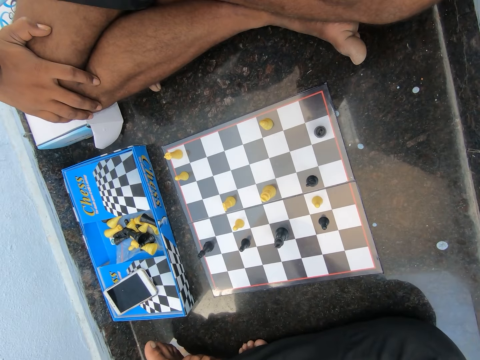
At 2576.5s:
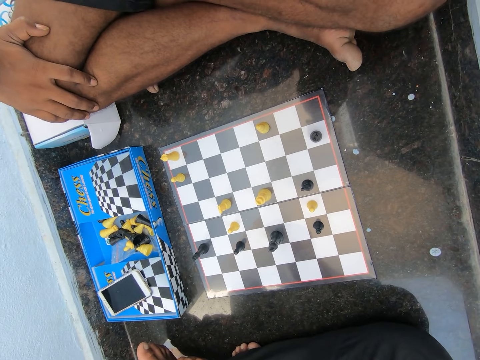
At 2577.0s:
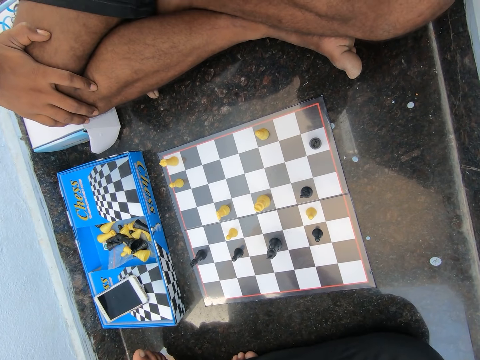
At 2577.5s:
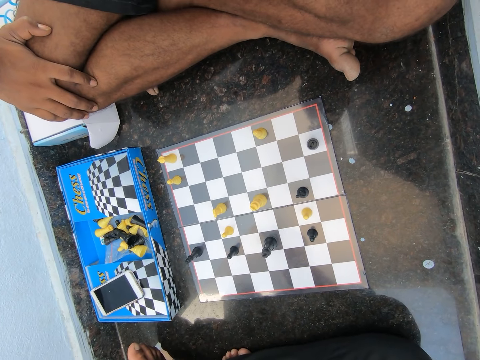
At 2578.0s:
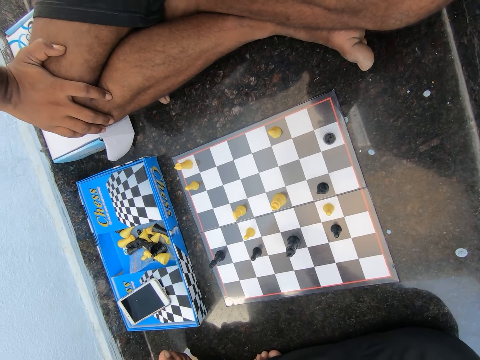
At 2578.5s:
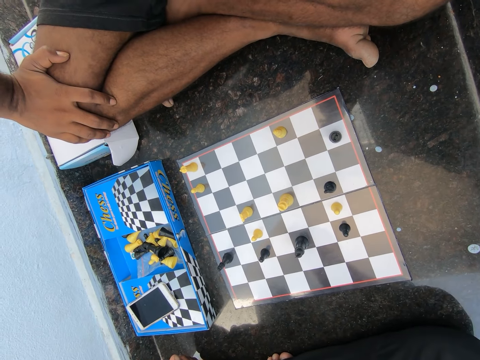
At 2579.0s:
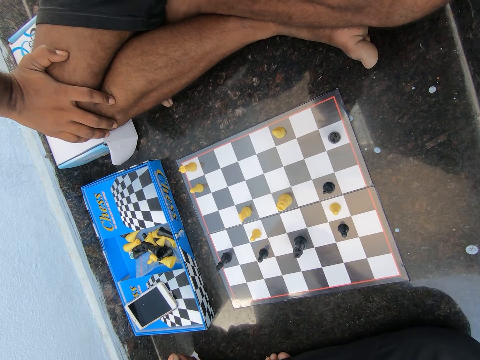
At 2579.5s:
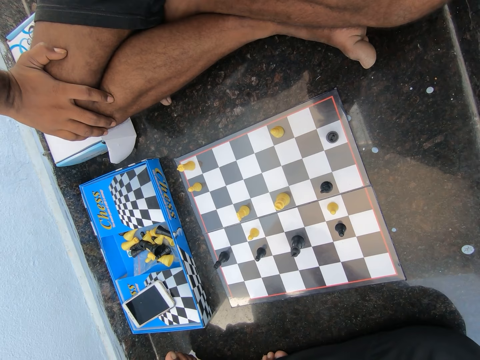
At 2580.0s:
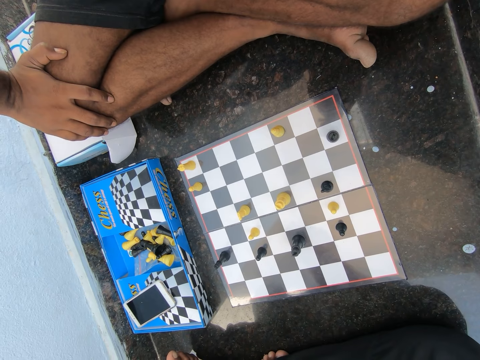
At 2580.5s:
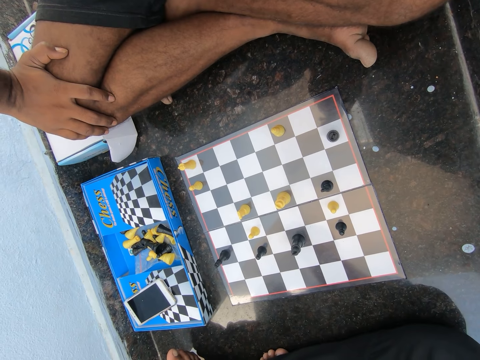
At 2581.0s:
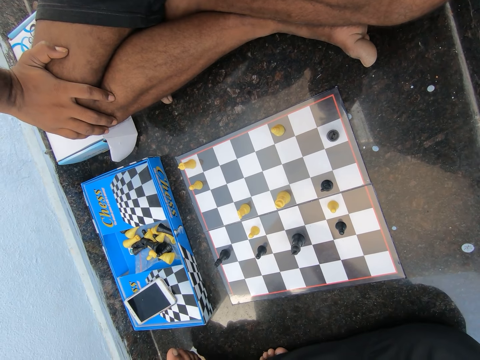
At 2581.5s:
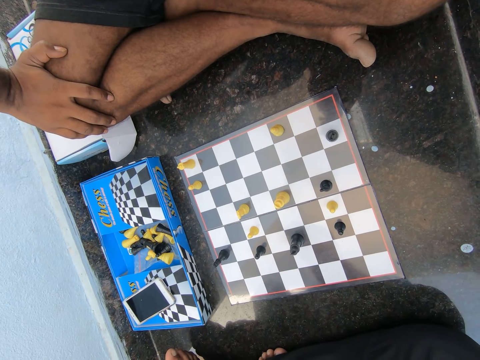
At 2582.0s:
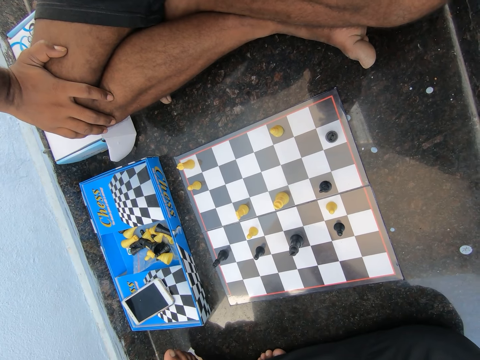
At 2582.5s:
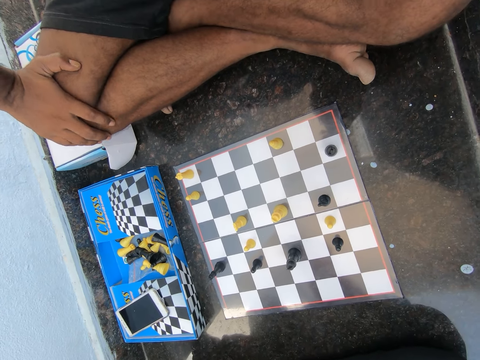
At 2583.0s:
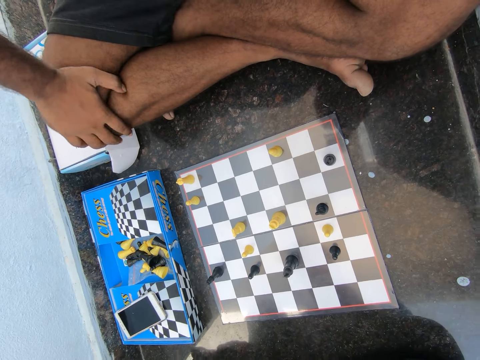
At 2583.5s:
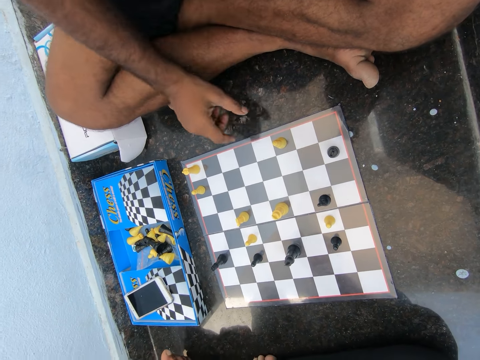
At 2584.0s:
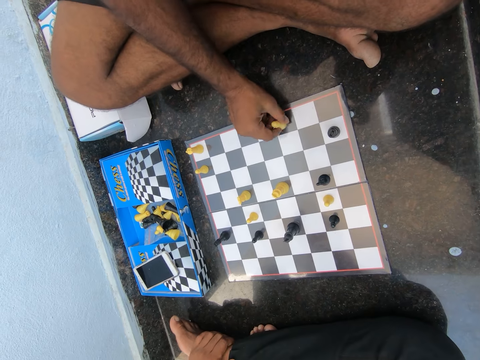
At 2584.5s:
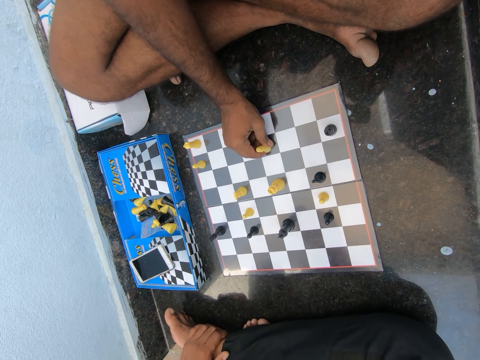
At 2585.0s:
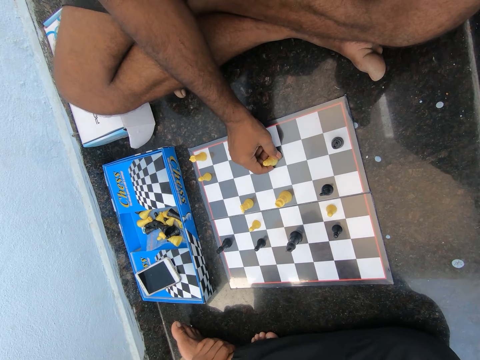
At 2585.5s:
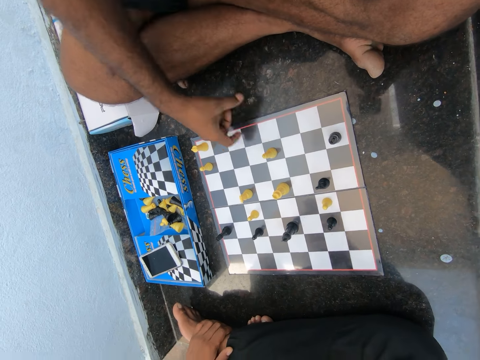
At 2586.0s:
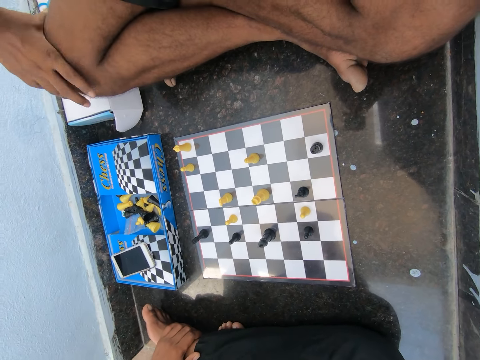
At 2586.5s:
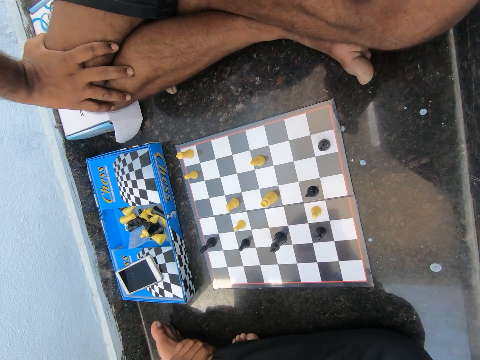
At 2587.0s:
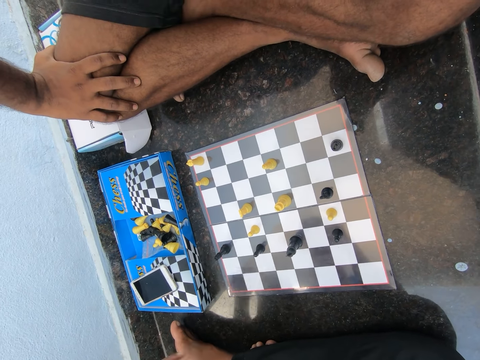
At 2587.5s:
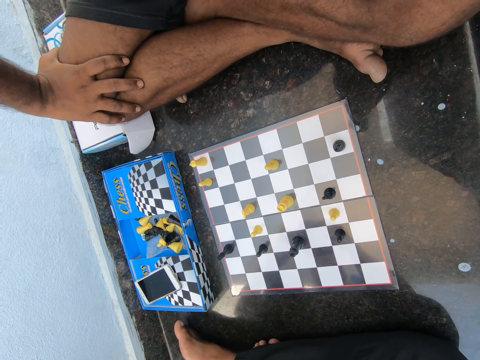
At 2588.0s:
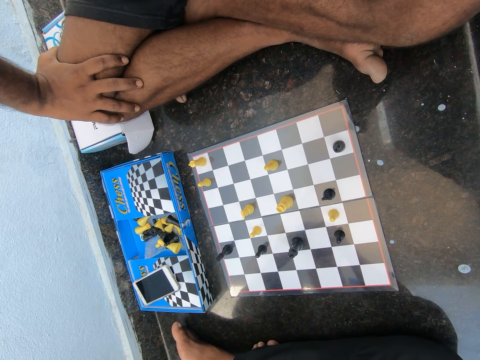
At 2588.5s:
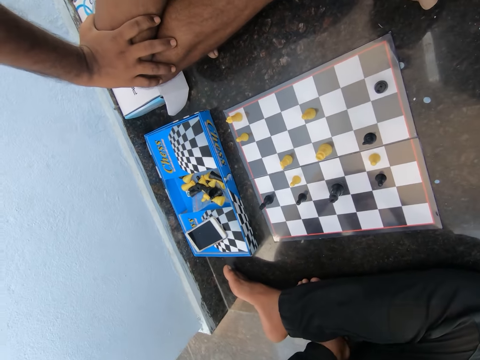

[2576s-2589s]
The man moves a chess piece on the chess board. He picks the pawn.

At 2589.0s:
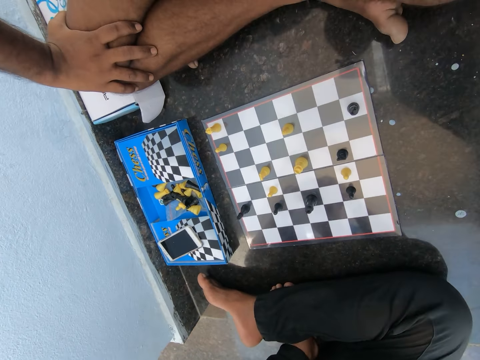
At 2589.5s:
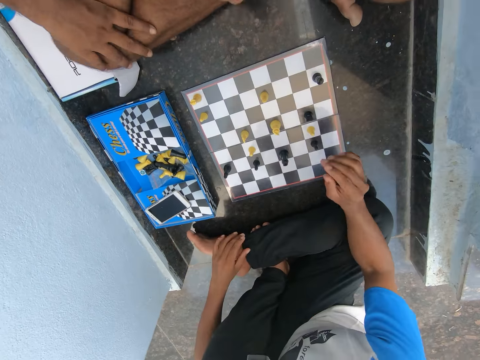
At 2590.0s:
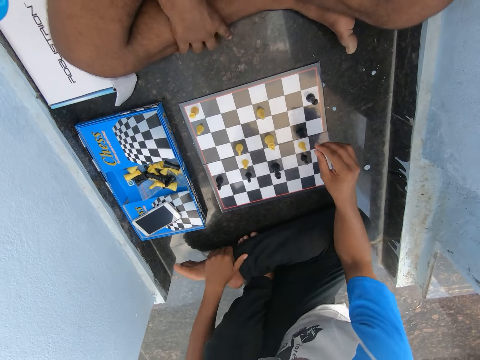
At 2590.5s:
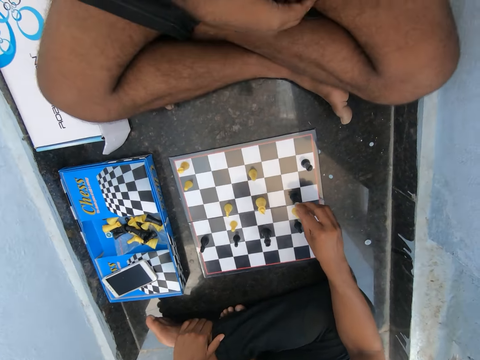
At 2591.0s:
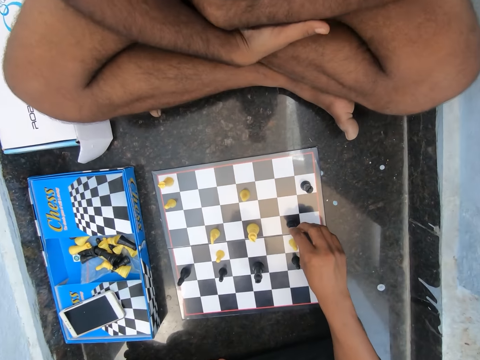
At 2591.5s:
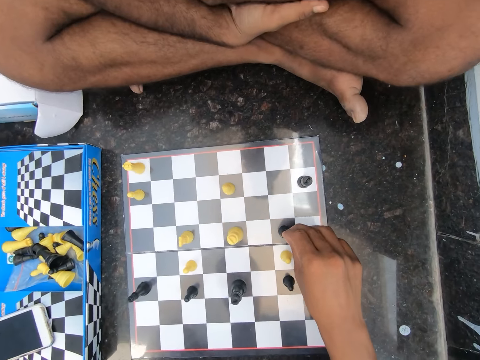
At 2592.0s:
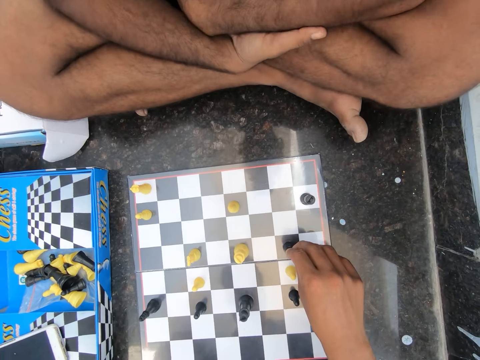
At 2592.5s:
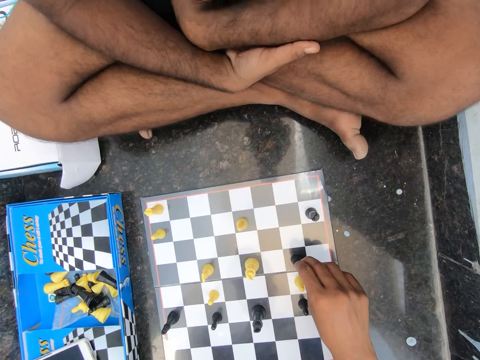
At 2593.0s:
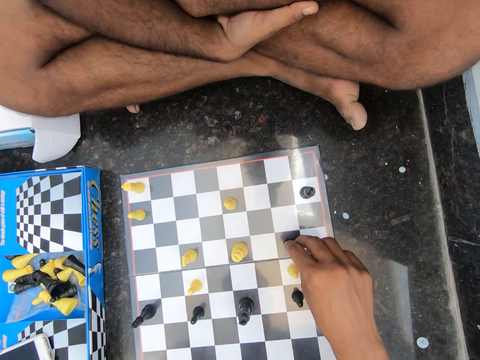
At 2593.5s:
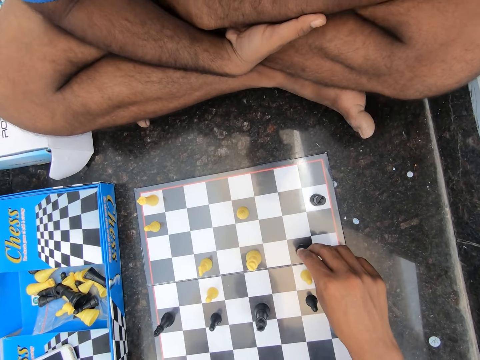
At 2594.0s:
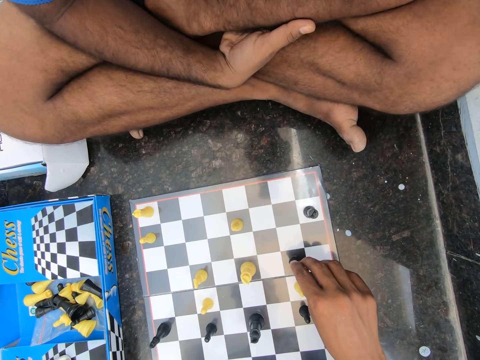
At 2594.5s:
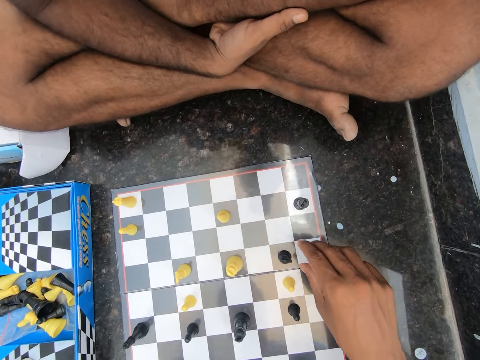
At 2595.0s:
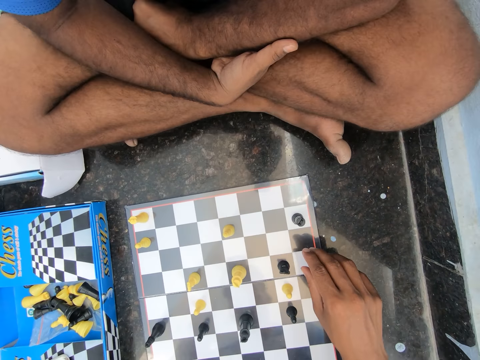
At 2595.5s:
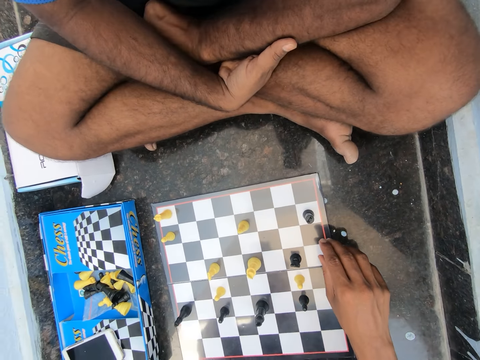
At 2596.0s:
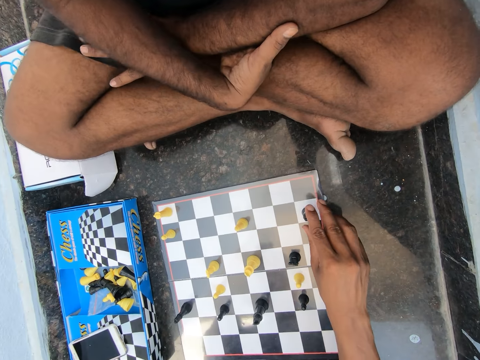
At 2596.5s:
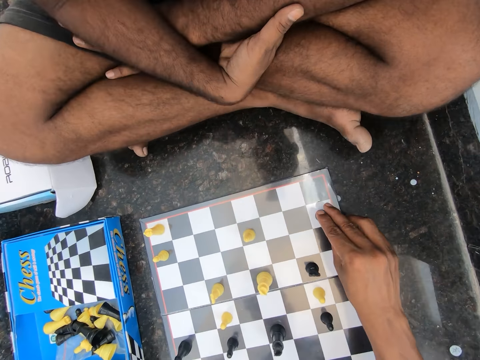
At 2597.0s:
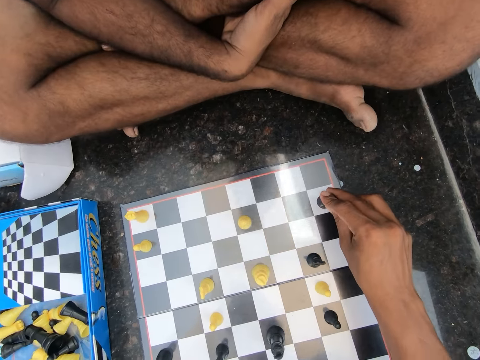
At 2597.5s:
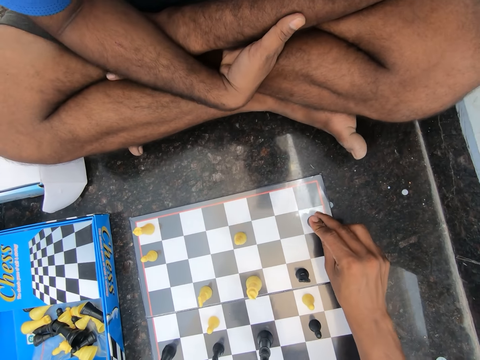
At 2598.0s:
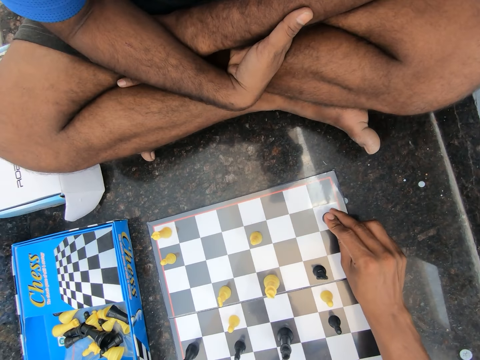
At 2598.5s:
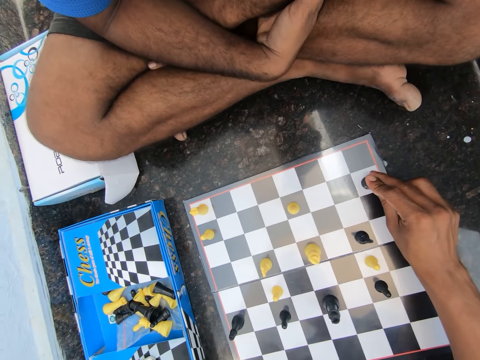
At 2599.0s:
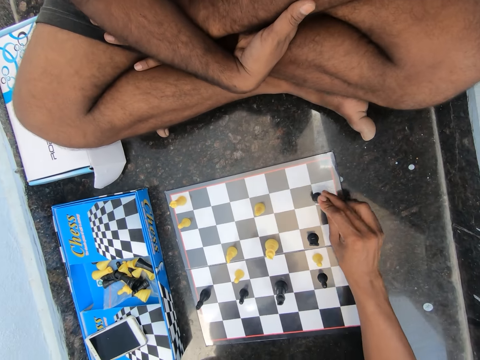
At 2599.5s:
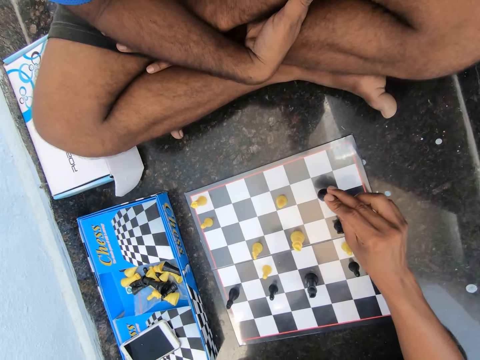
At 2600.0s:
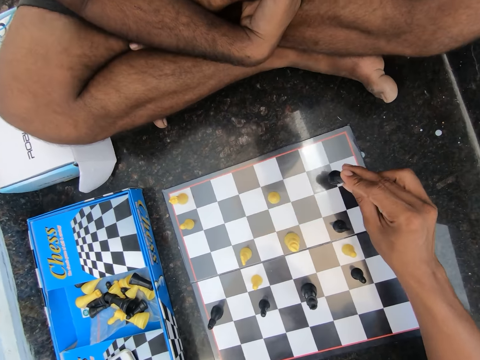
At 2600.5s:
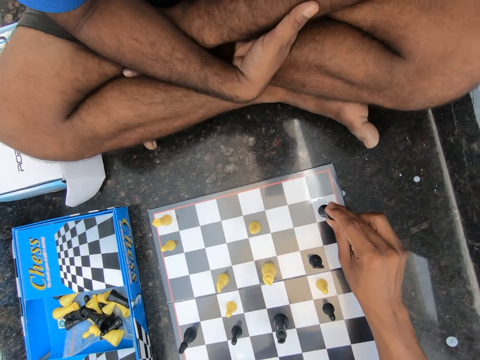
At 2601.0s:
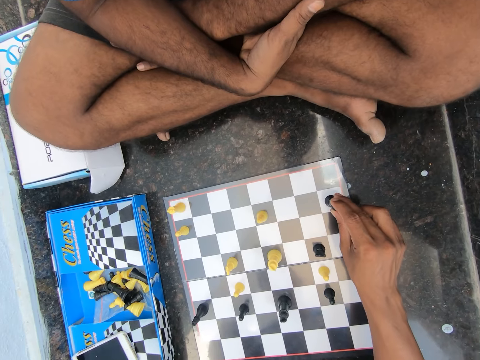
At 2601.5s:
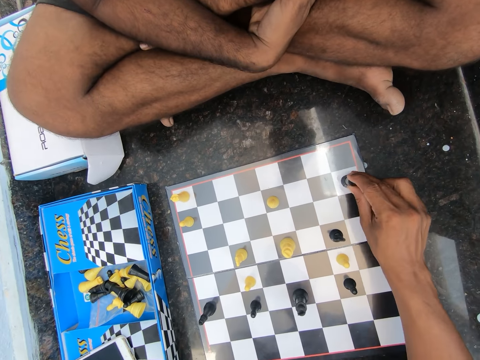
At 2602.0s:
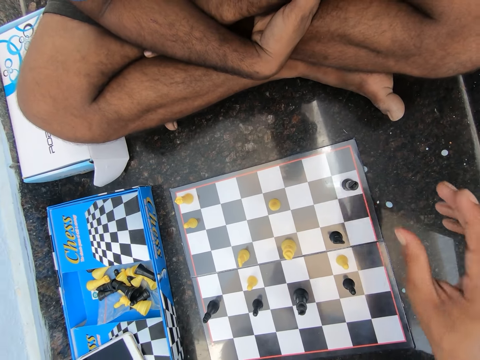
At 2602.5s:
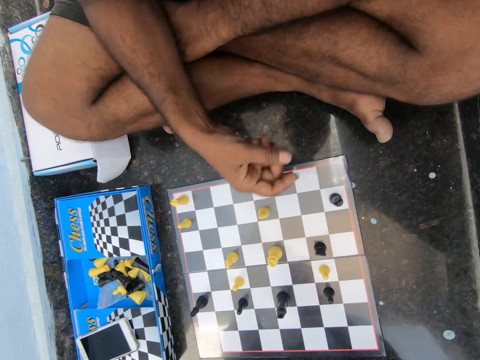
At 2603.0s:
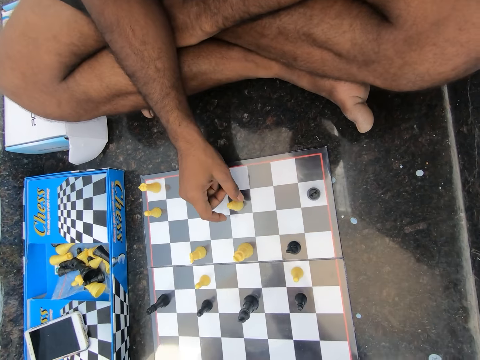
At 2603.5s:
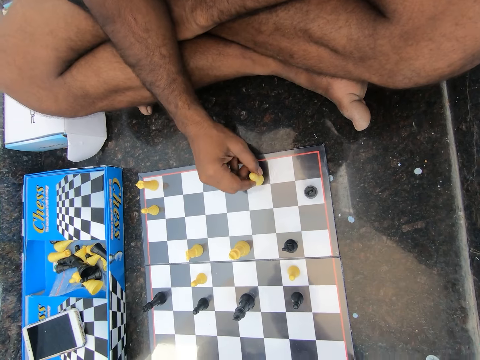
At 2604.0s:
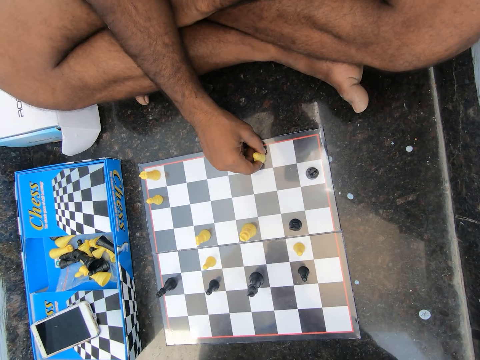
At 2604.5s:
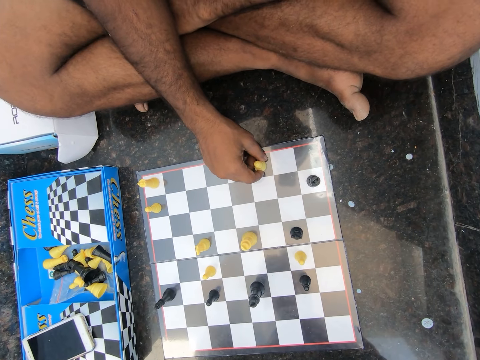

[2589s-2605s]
The camera wearer touches a chess piece on the chess board. They pick the pawn and leave the pawn. They touch a chess piece on the chess board, pick the pawn, move the pawn and leave the pawn. The man moves a chess piece on the chess board. He picks the pawn.
